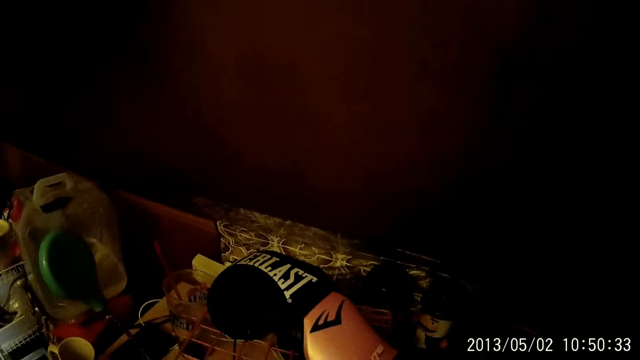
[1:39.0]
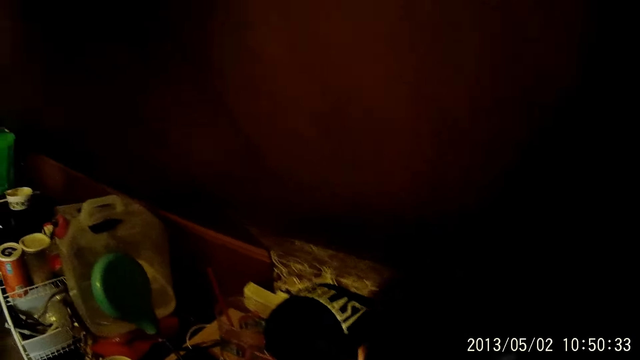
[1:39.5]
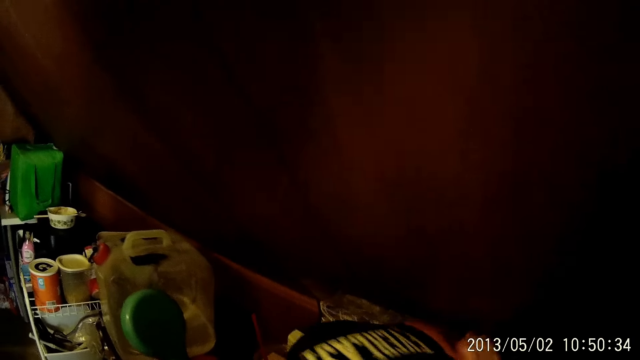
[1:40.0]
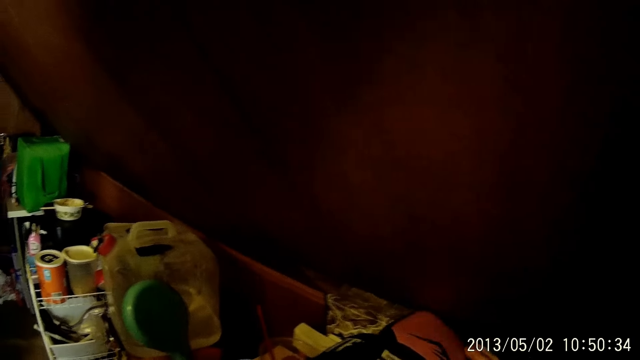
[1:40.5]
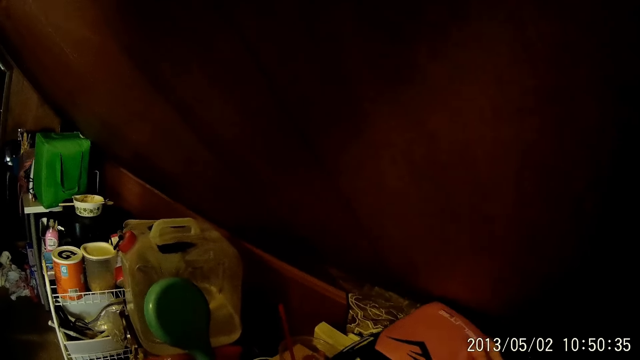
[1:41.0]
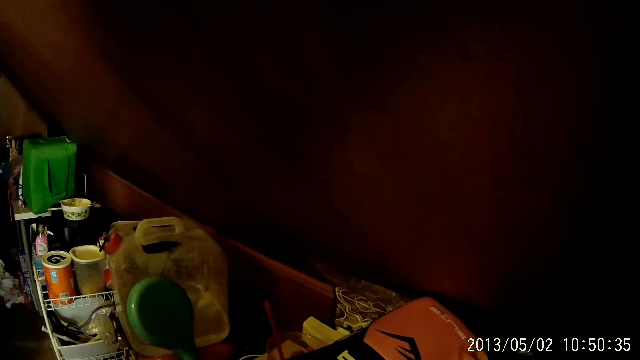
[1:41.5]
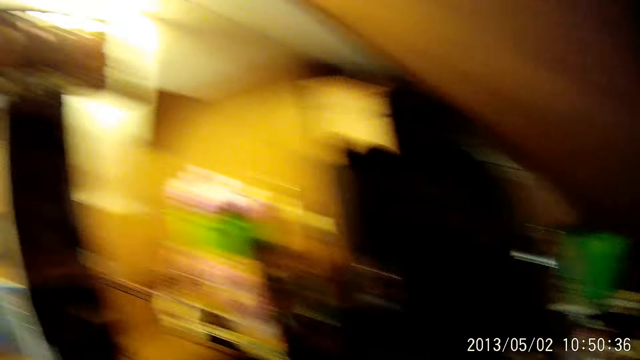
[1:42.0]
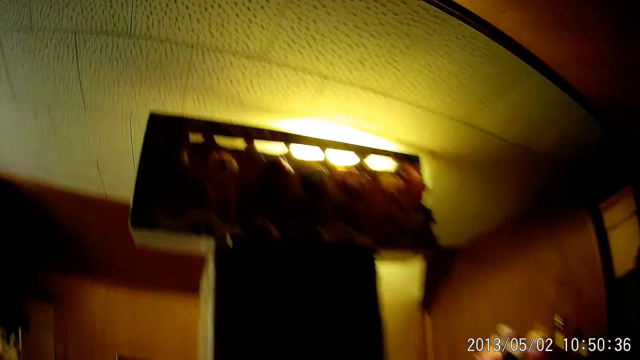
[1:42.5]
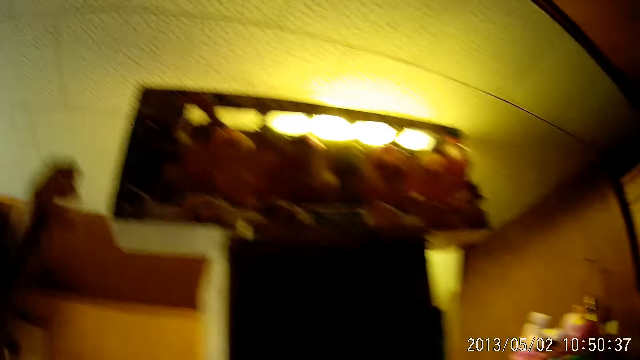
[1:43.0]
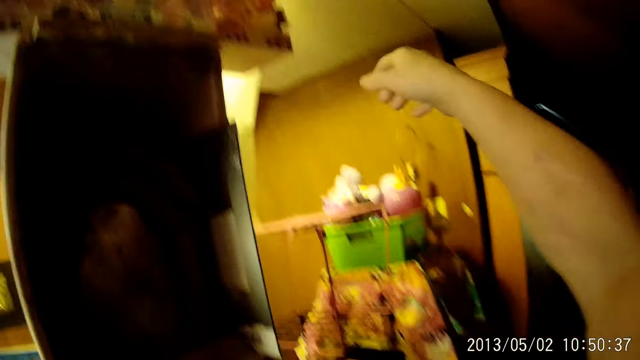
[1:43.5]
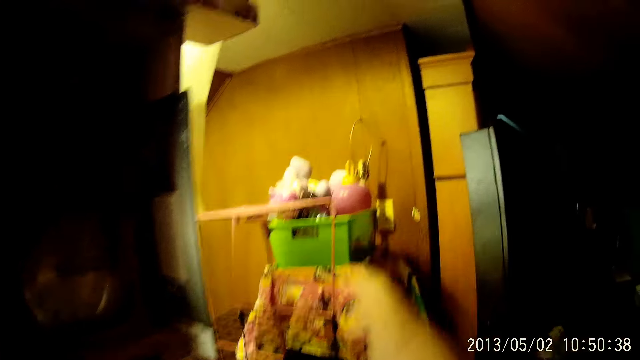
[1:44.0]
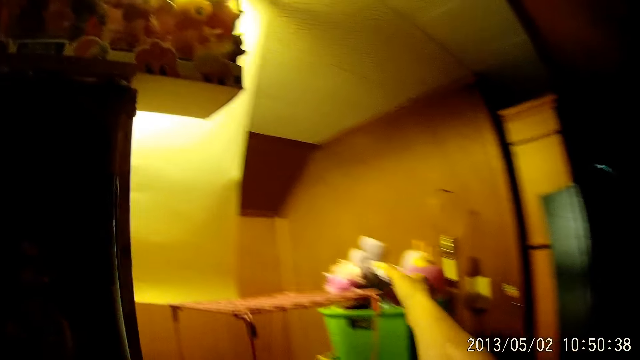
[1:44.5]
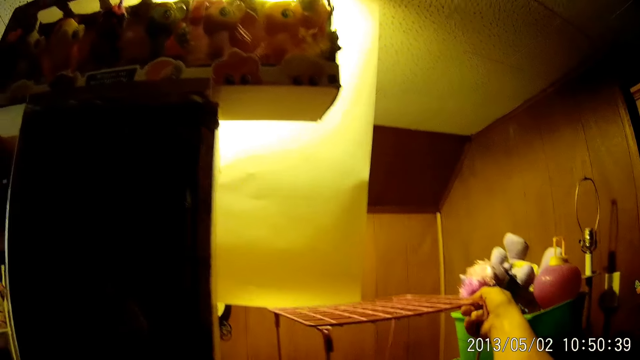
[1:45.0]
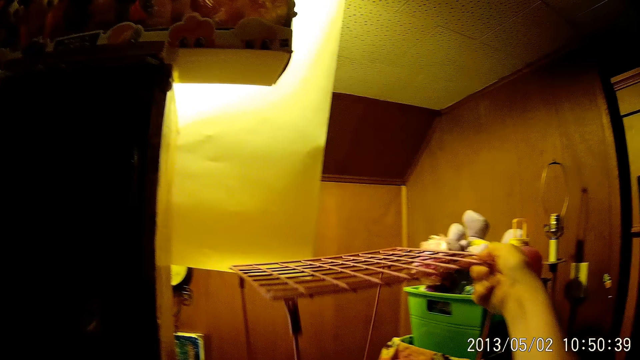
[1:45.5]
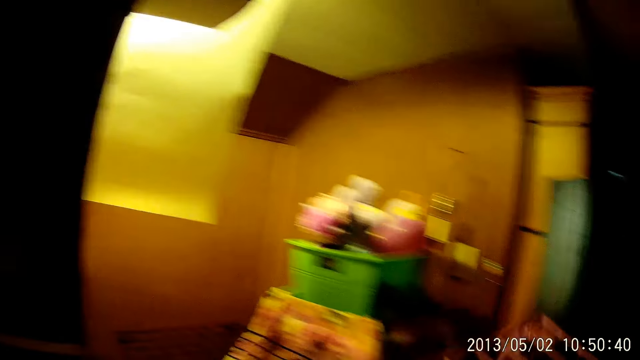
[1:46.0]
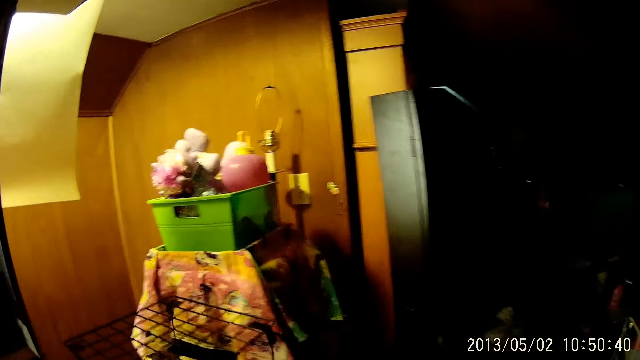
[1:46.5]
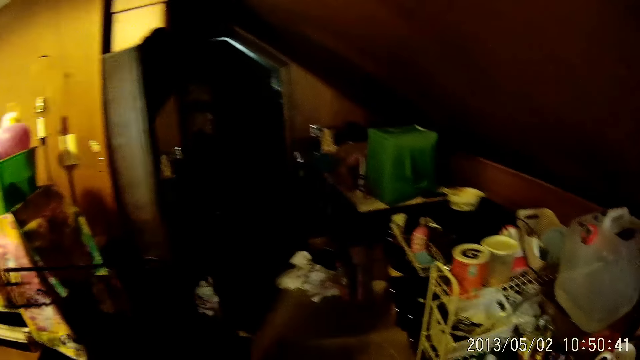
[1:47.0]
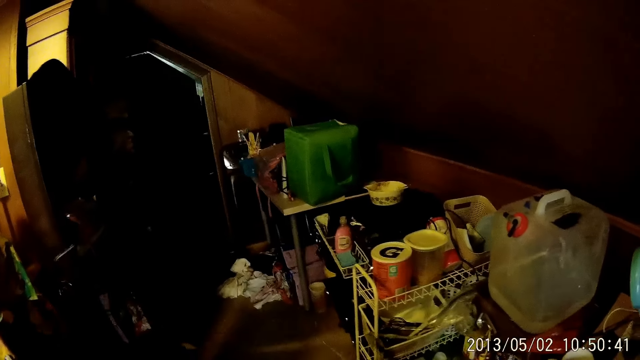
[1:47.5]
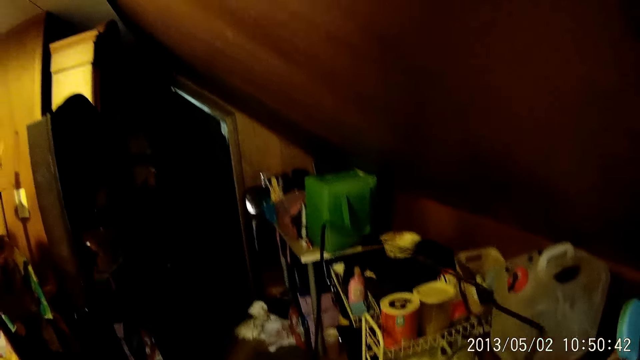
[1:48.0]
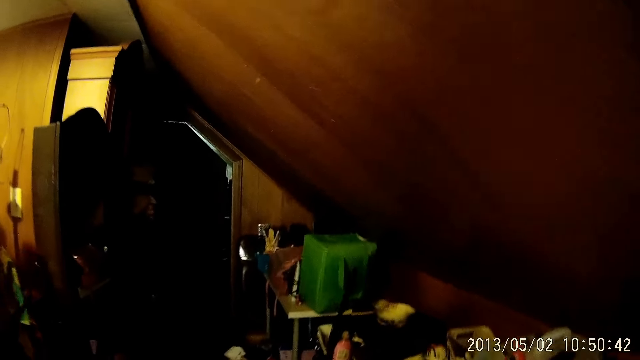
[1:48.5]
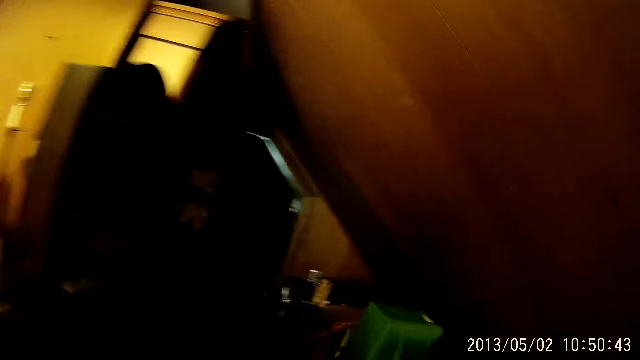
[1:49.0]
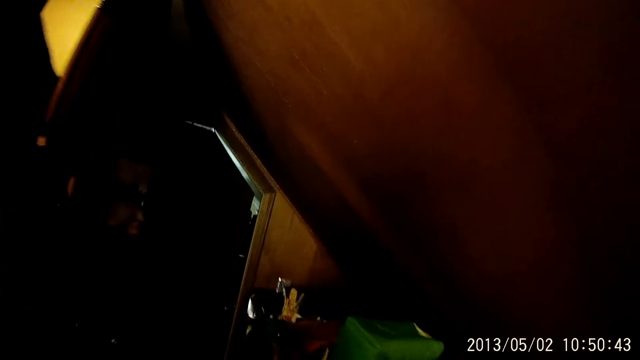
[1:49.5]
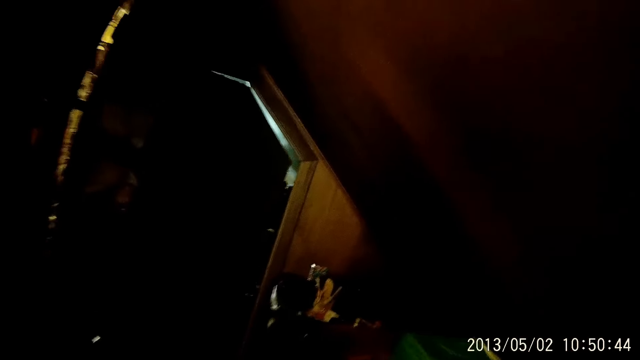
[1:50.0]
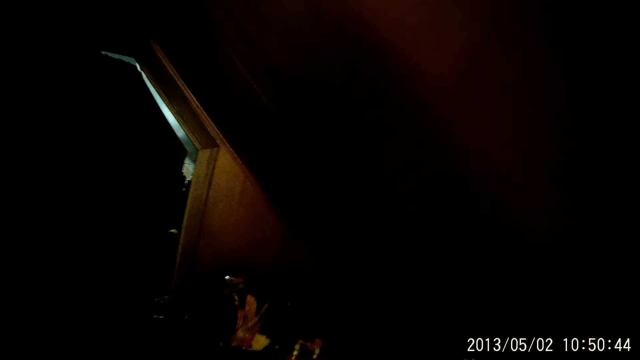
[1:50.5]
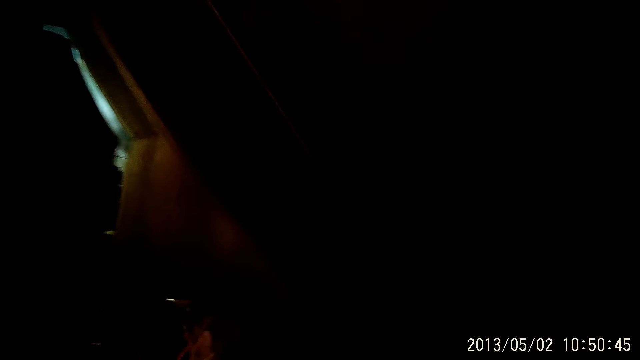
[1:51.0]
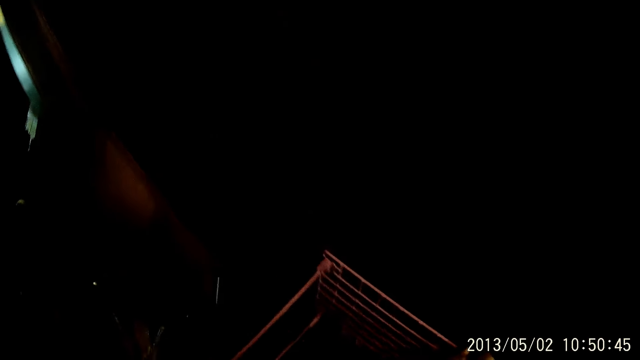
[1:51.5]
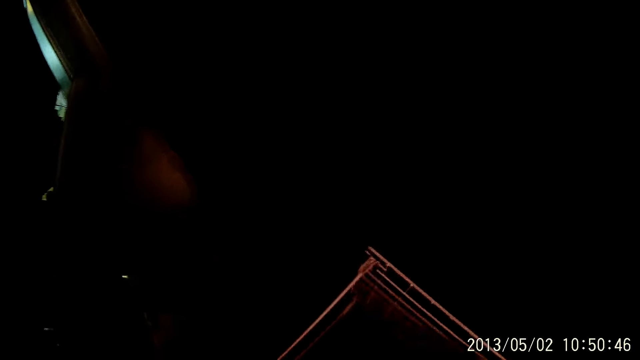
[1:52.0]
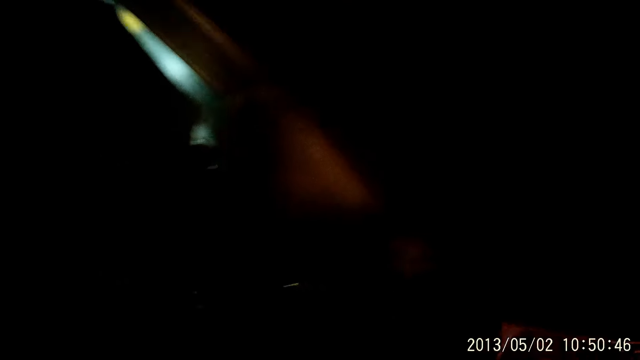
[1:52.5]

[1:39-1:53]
The camera wearer drops a boxing glove close to another boxing glove on a platform in the store. He moves something, walks around, and moves his hands. He takes down a rack with his hands. He looks around and moves the racks around.

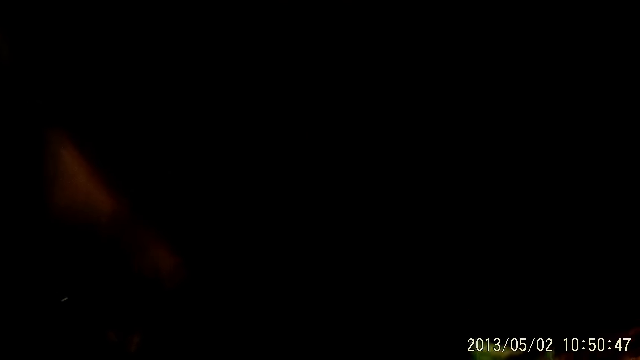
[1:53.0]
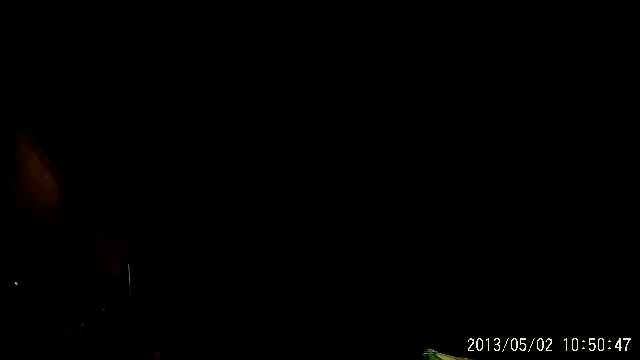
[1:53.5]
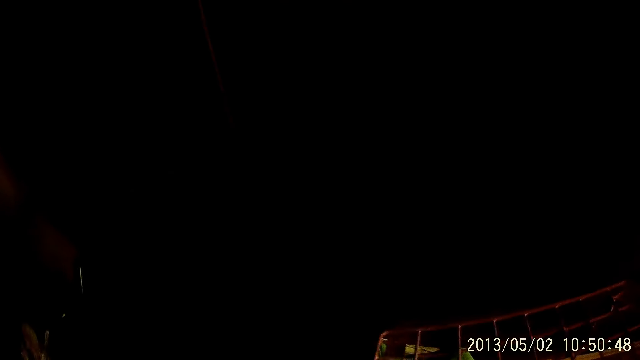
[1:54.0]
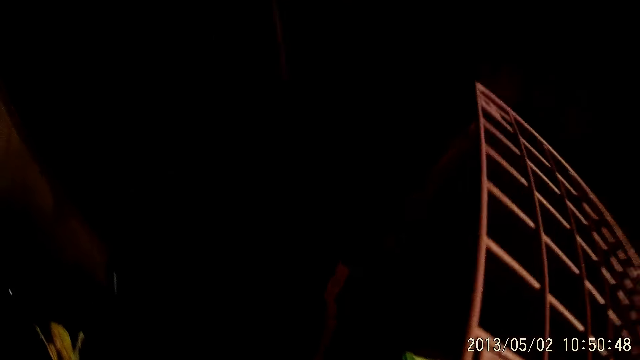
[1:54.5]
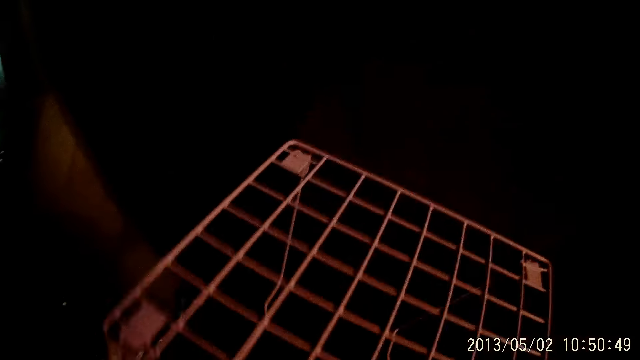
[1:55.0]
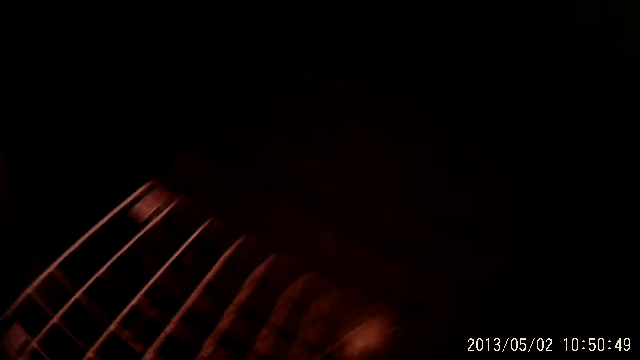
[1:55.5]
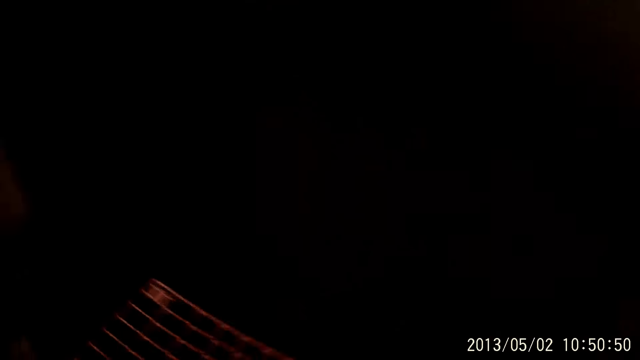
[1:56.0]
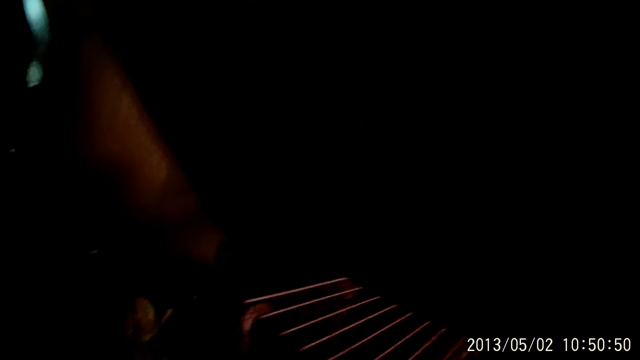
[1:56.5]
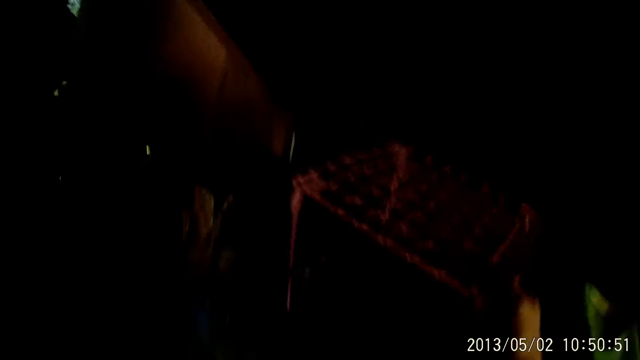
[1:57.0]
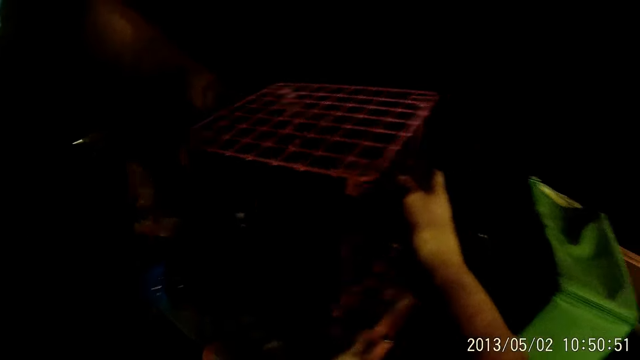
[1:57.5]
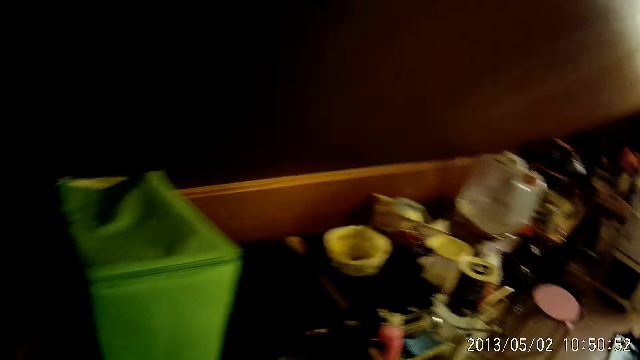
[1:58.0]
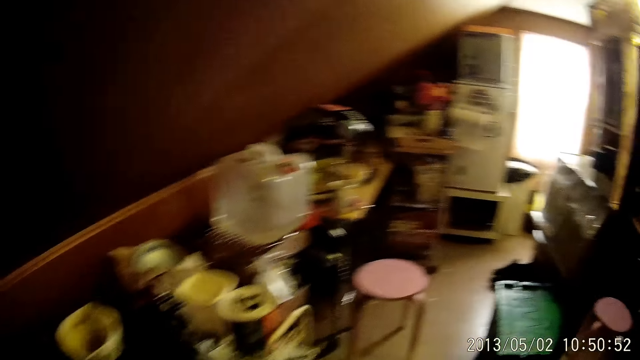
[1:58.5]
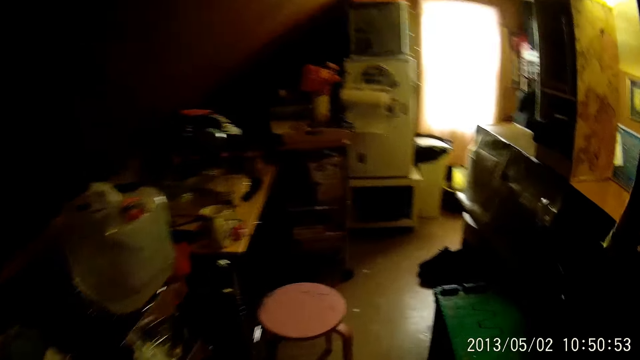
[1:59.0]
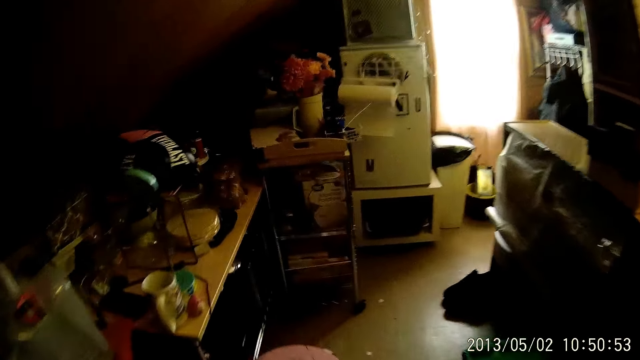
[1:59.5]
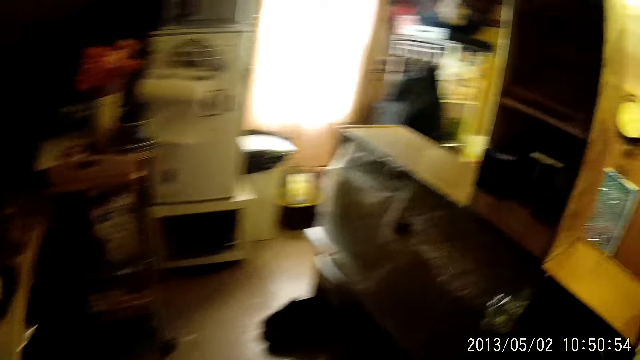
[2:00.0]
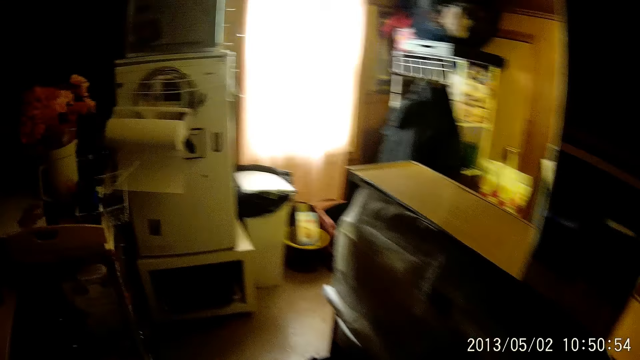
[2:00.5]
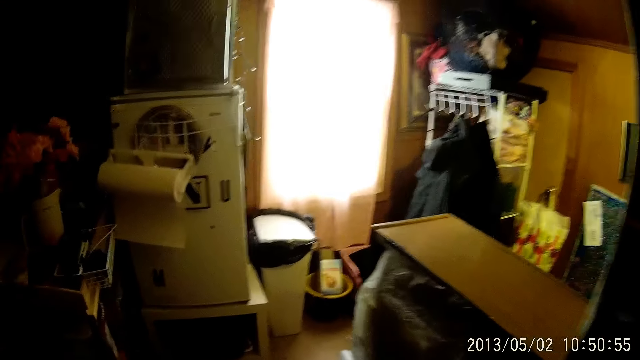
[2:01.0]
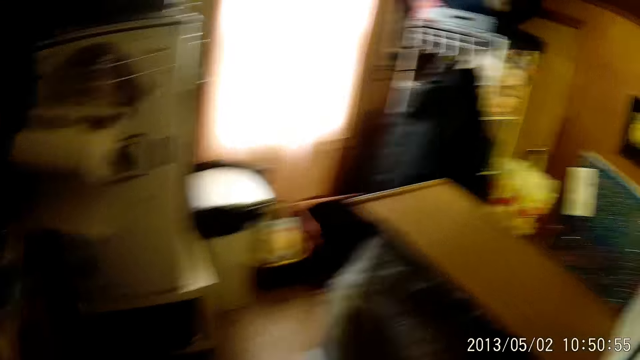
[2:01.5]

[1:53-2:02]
The camera wearer keeps the rack on a platform close to the wall in the store. They walk around.
